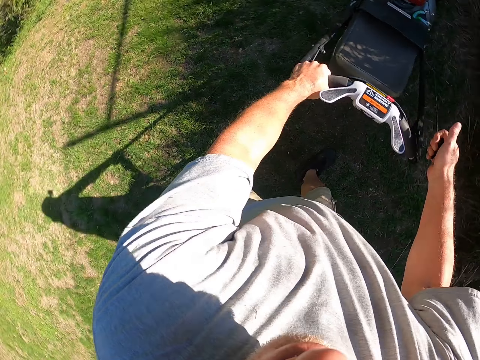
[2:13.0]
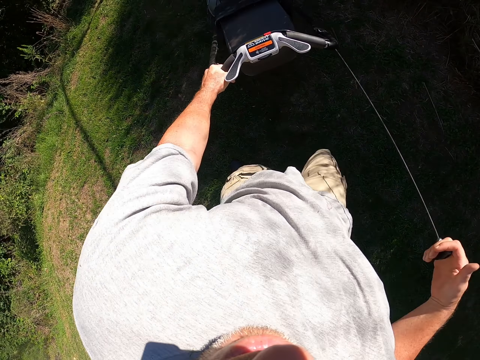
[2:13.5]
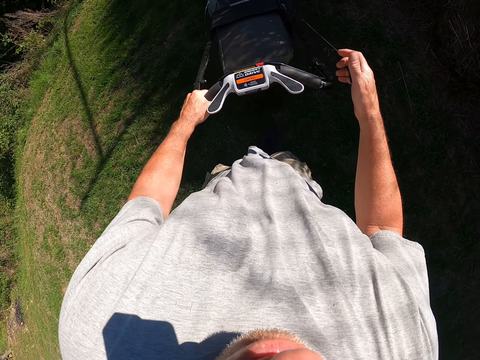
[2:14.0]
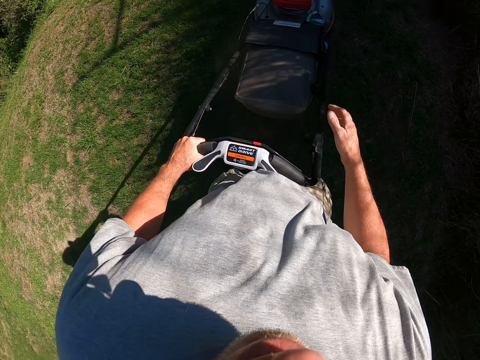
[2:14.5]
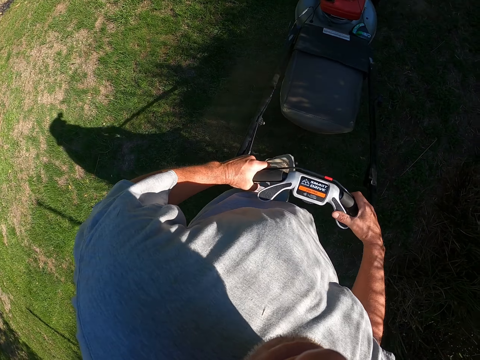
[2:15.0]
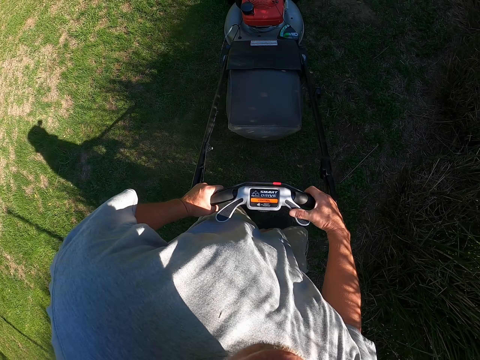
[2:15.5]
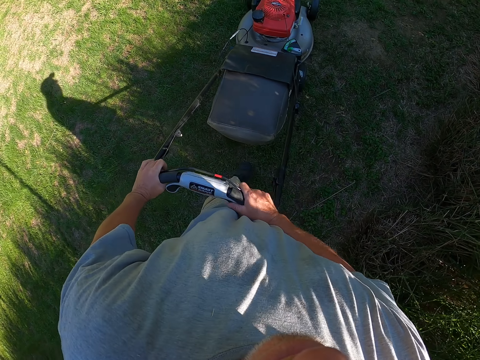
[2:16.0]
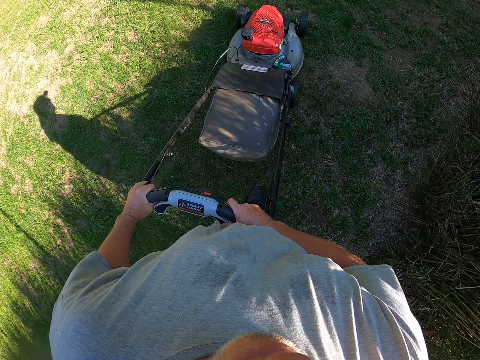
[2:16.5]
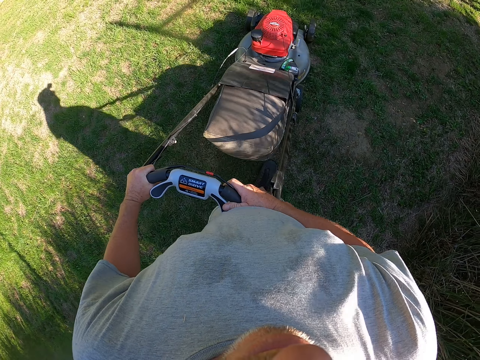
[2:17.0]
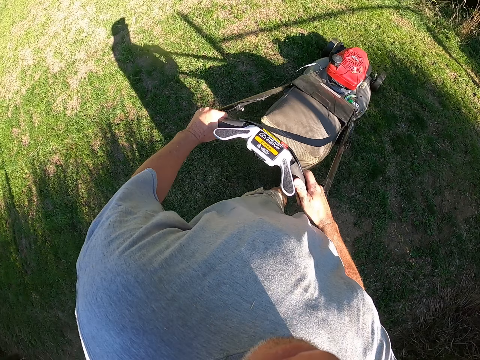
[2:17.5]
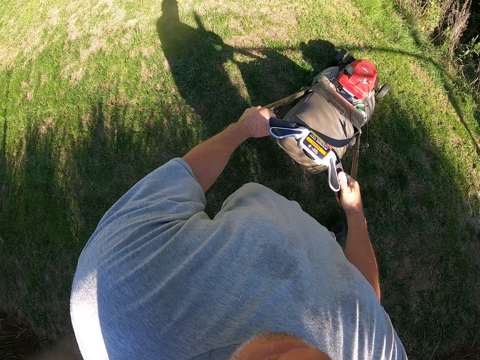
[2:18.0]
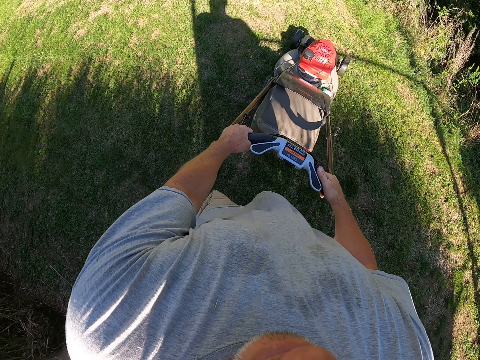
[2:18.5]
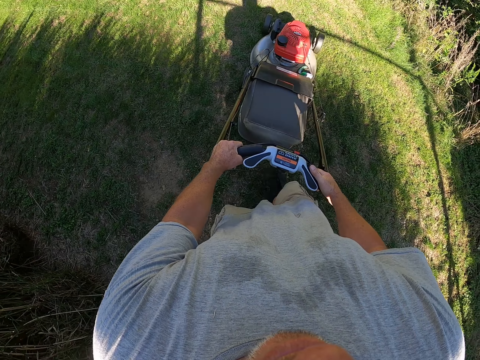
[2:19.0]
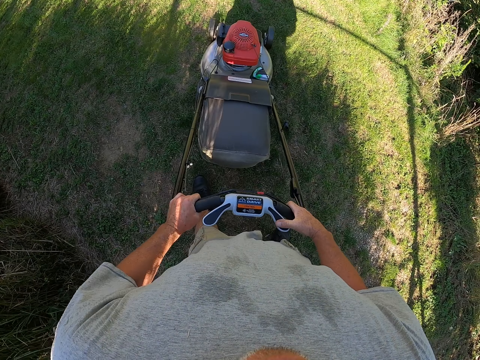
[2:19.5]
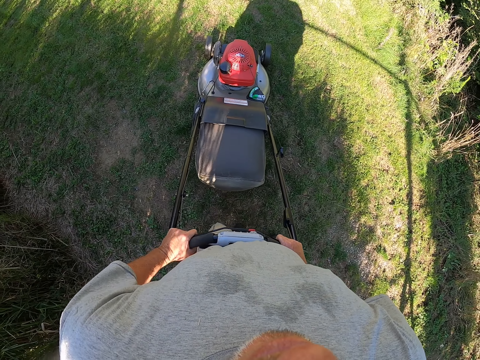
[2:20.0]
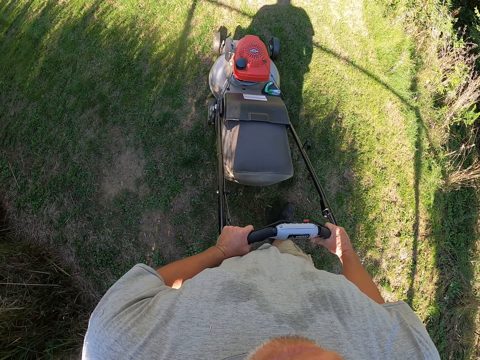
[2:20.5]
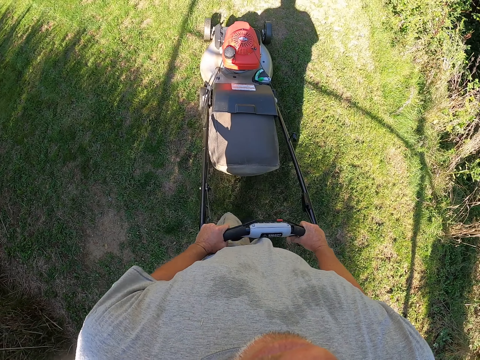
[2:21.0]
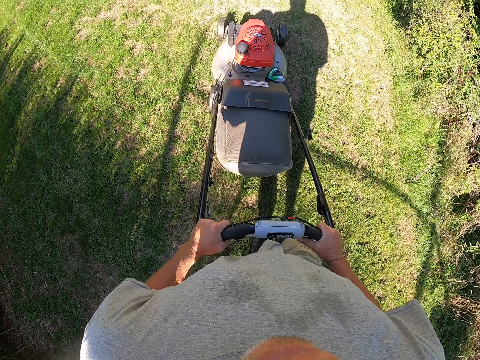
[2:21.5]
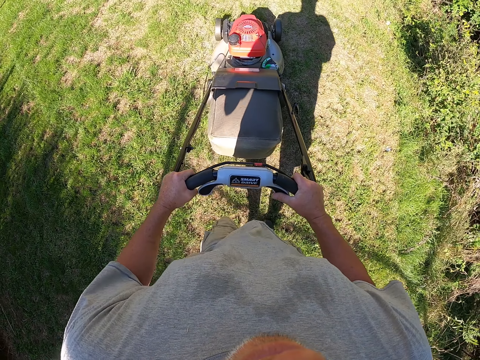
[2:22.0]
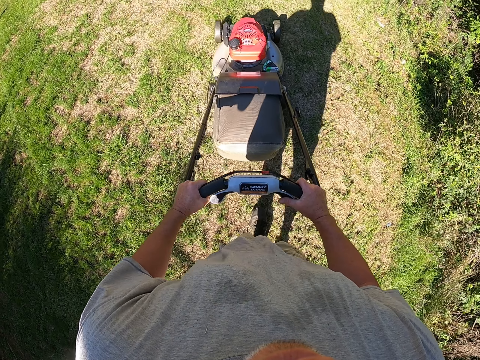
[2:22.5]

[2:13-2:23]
The camera wearer turns on the lawn mower. They operate the lawn mower with the right hand. They cut grasses with the lawn mower on the field.

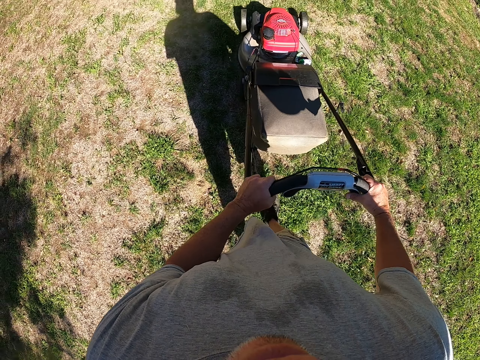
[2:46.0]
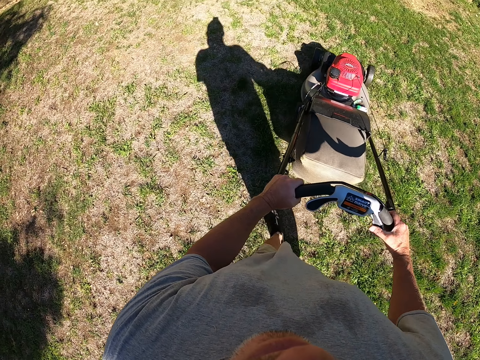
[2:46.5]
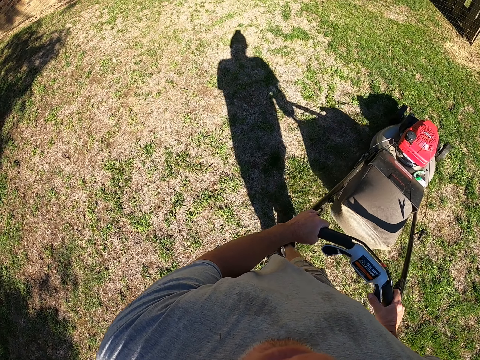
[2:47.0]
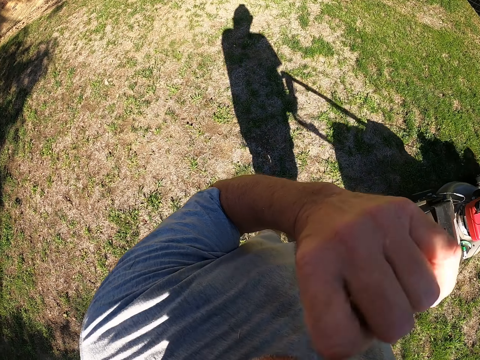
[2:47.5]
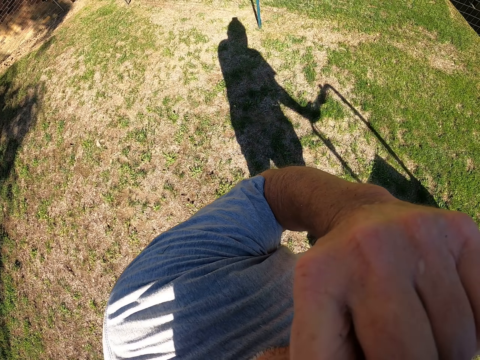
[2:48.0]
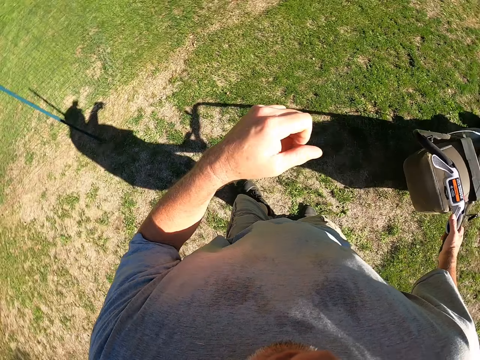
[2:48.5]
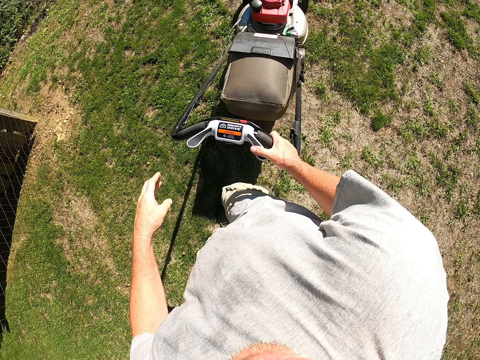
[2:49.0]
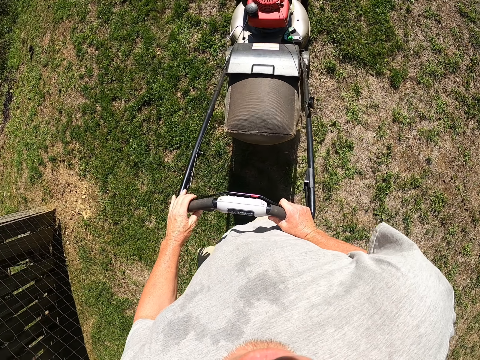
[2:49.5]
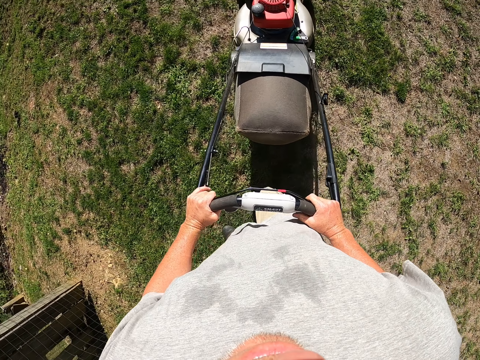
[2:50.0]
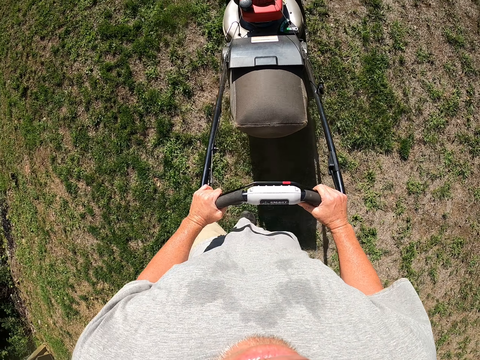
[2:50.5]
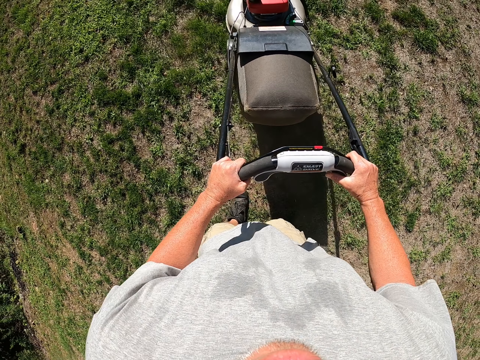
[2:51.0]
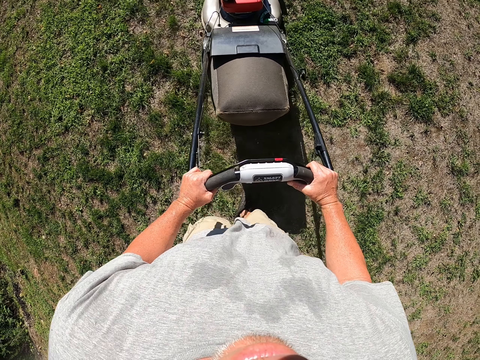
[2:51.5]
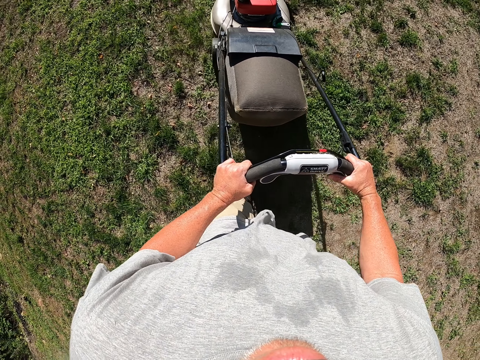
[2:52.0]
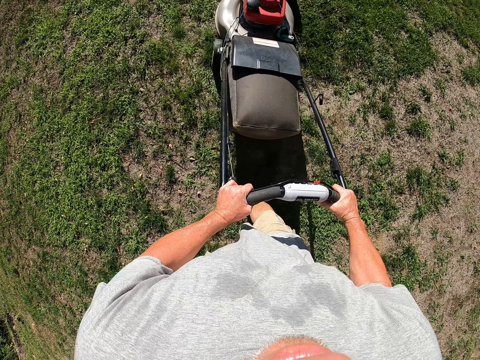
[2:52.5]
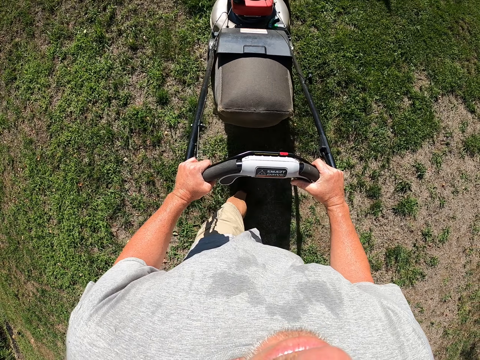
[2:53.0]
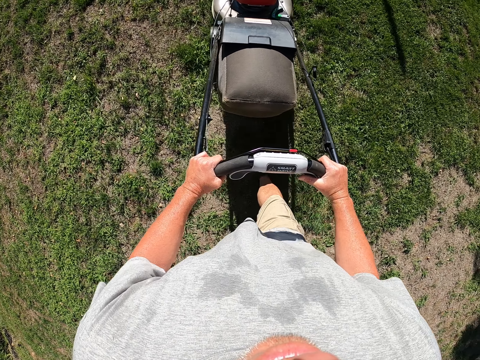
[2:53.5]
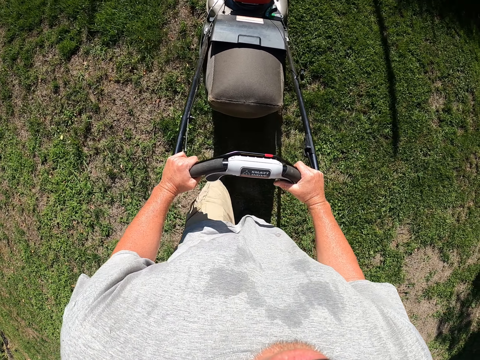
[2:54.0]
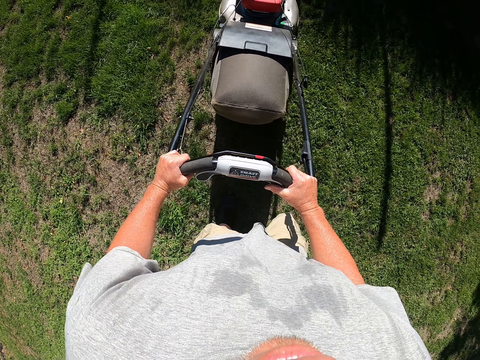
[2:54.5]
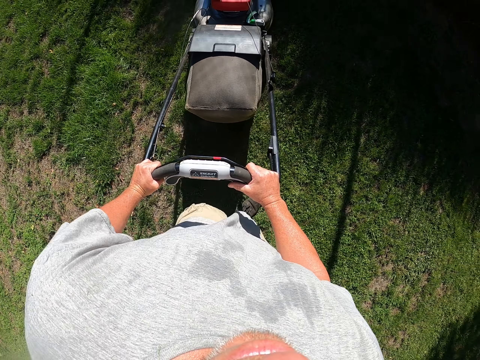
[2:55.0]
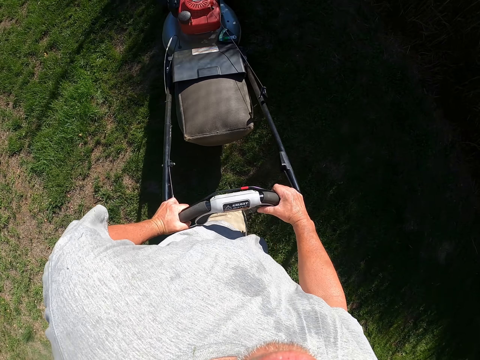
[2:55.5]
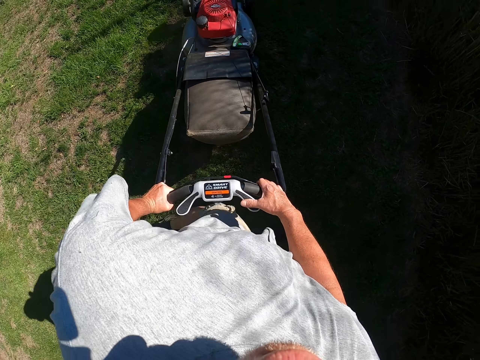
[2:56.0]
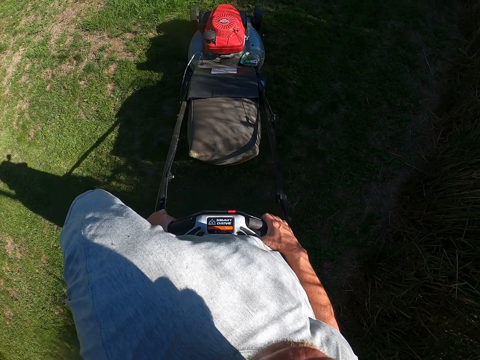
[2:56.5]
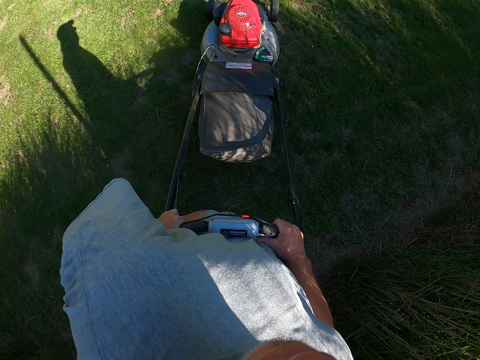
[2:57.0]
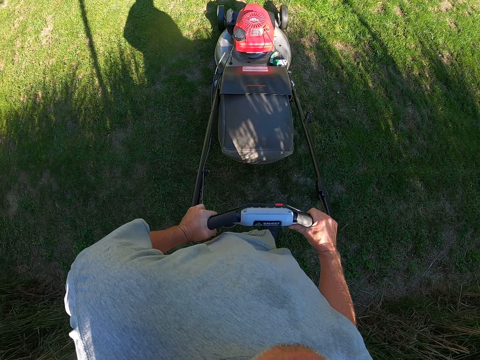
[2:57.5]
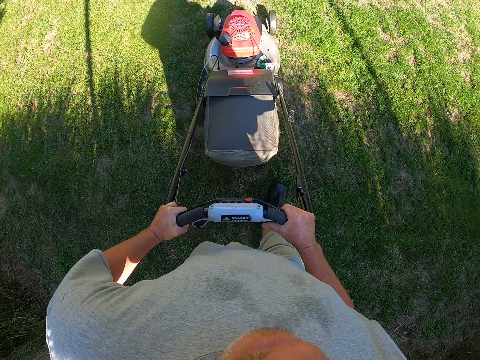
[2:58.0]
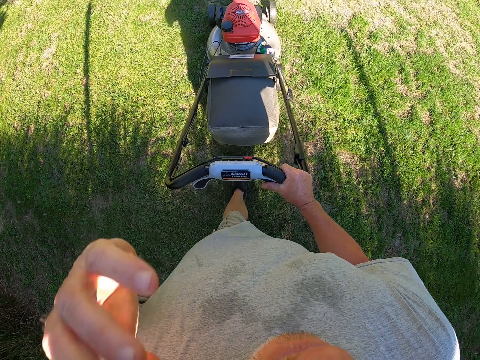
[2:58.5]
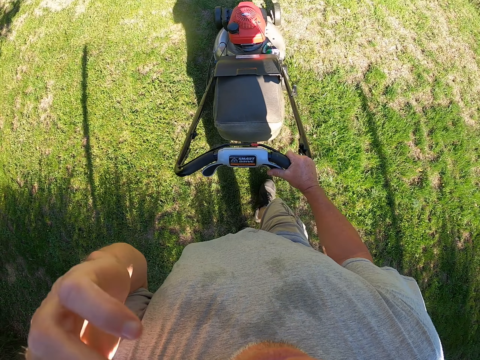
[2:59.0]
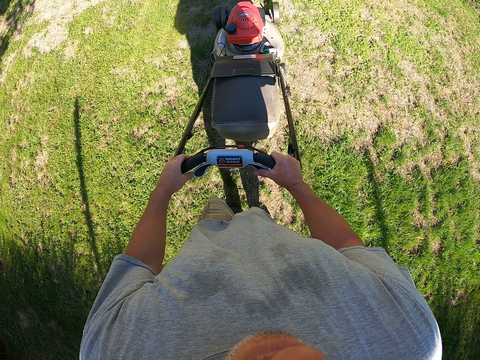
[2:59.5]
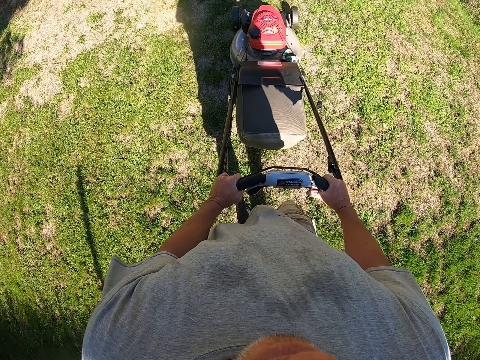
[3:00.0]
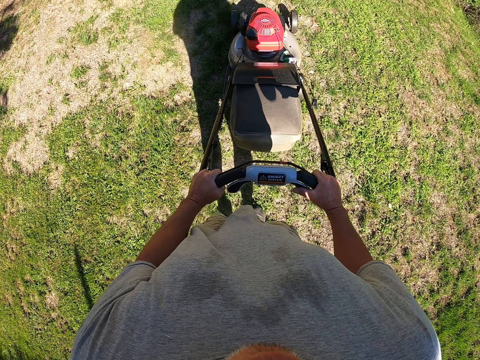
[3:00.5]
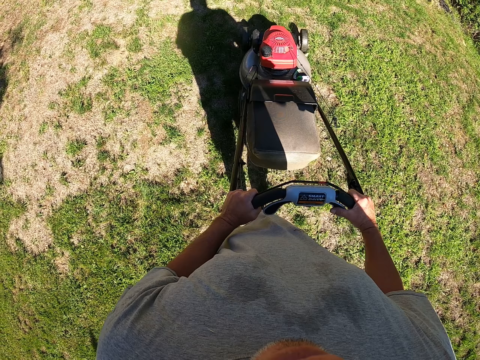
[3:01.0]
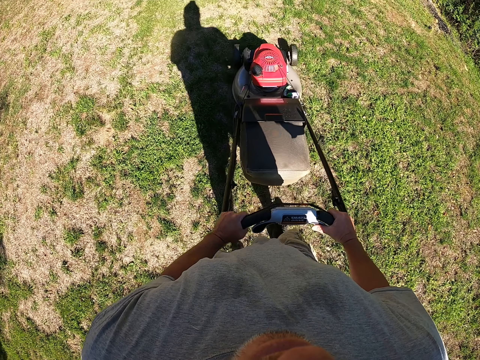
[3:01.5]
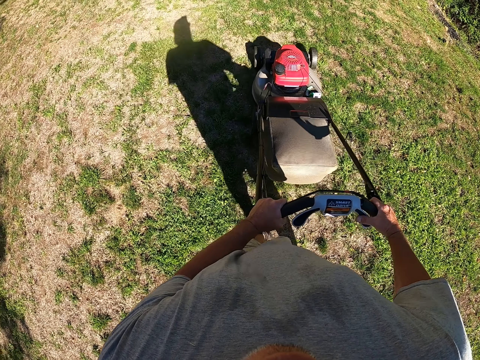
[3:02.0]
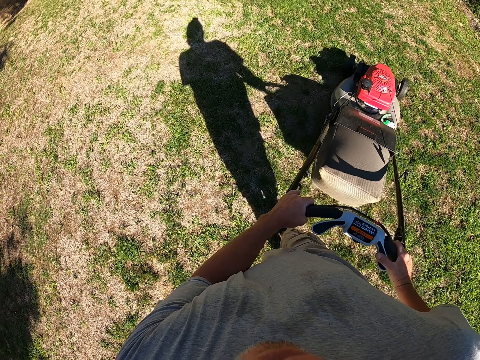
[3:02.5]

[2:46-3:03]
The camera wearer touches his face with his left hand. He looks around the field. He cuts grasses with a lawn mower on the field. He touches his face with his left hand. He scratches his ear. He cuts grasses with the lawn mower on the field.
